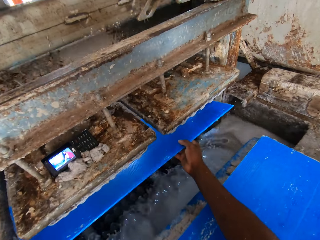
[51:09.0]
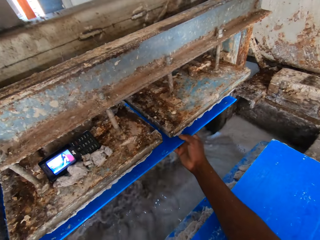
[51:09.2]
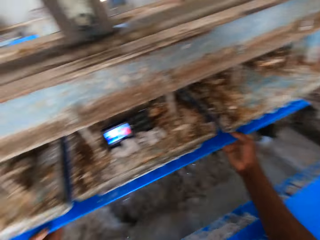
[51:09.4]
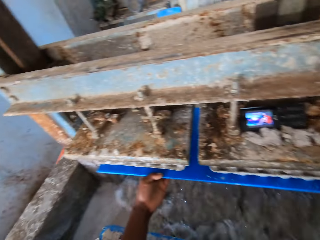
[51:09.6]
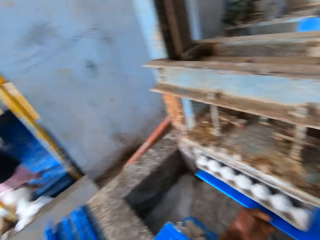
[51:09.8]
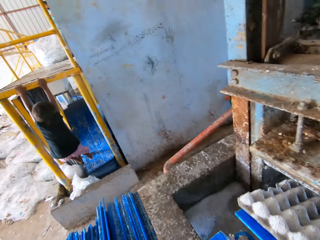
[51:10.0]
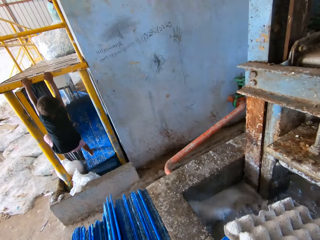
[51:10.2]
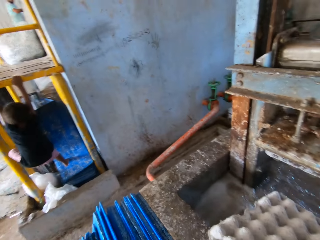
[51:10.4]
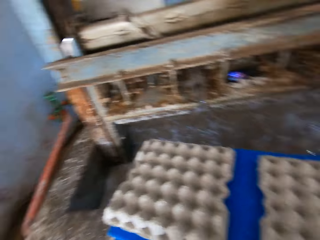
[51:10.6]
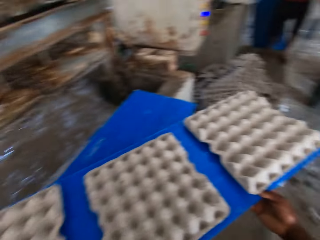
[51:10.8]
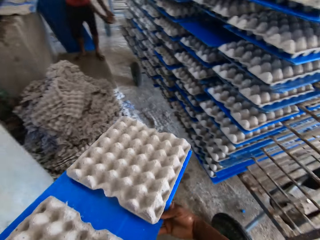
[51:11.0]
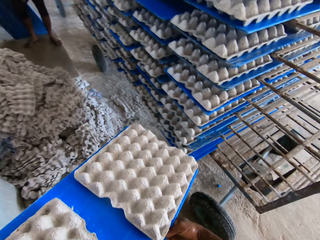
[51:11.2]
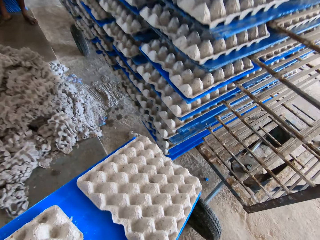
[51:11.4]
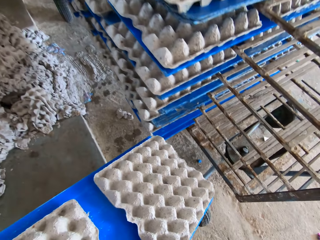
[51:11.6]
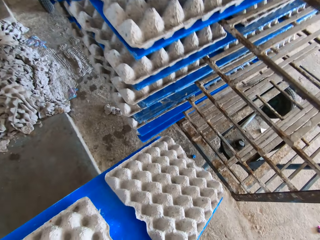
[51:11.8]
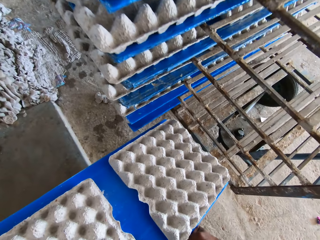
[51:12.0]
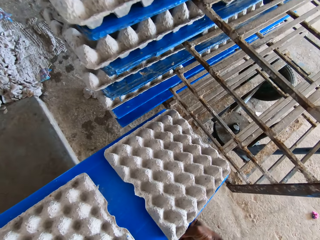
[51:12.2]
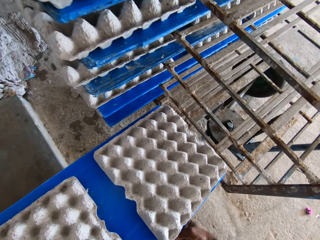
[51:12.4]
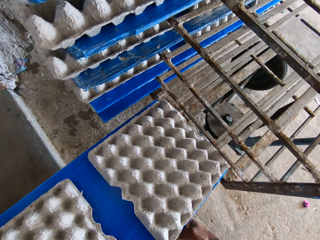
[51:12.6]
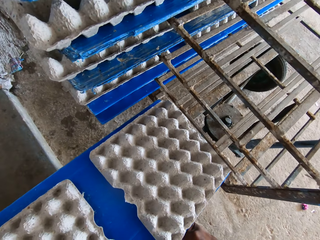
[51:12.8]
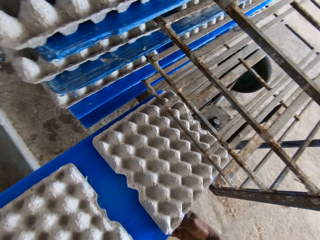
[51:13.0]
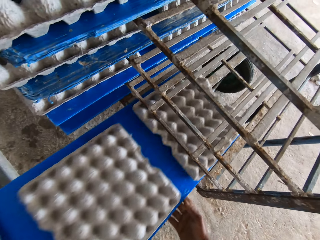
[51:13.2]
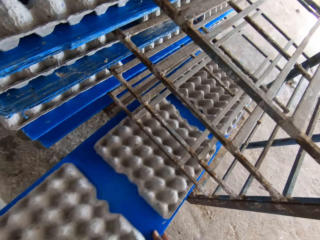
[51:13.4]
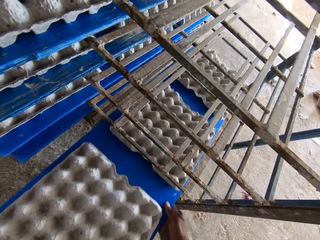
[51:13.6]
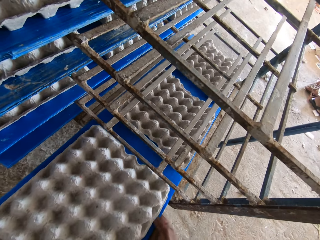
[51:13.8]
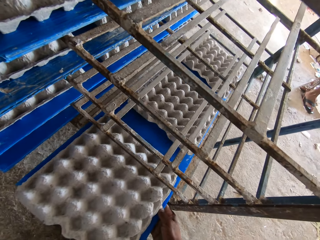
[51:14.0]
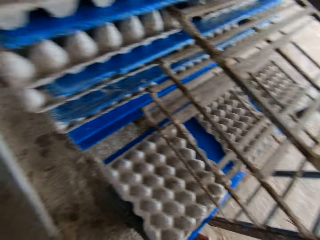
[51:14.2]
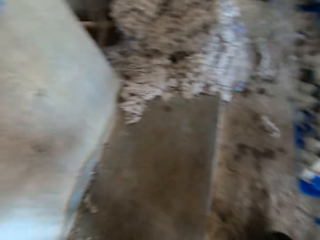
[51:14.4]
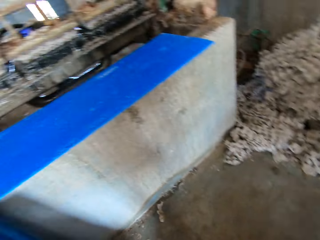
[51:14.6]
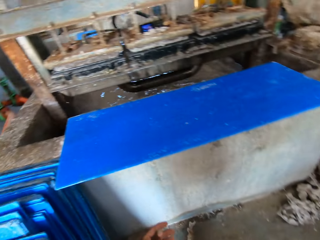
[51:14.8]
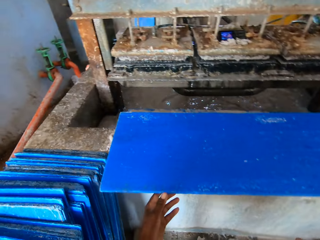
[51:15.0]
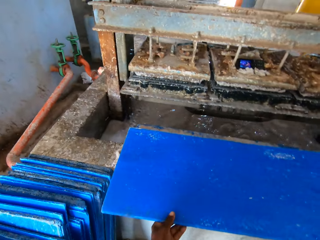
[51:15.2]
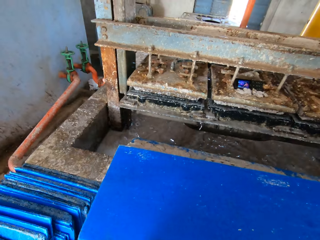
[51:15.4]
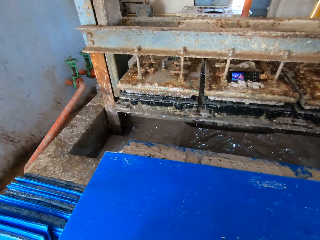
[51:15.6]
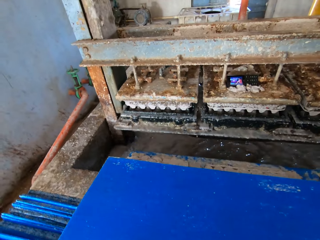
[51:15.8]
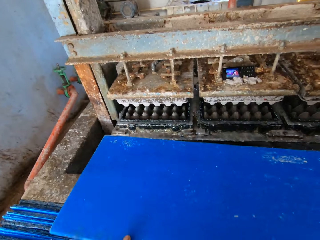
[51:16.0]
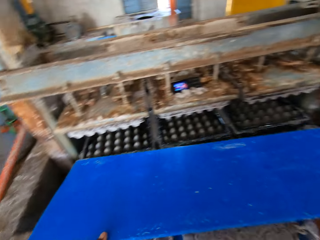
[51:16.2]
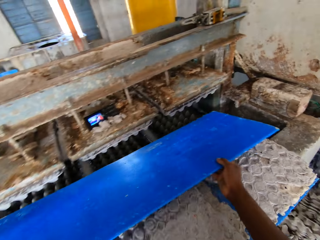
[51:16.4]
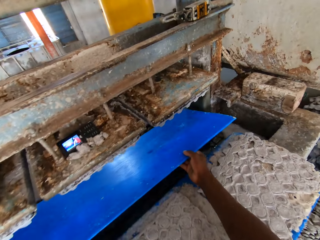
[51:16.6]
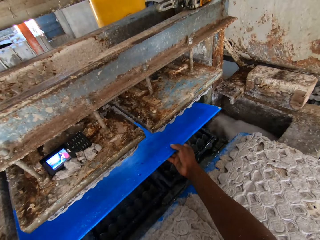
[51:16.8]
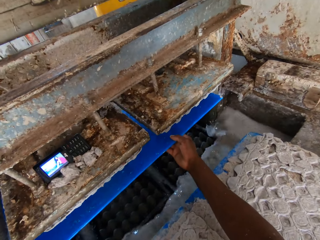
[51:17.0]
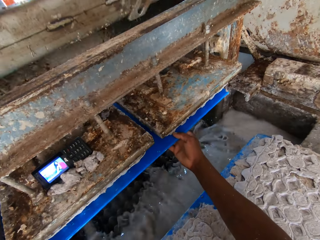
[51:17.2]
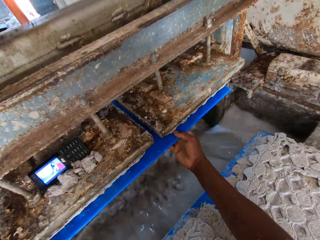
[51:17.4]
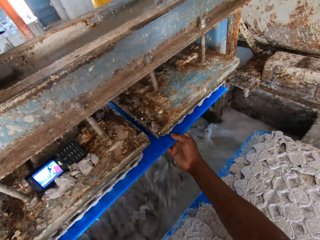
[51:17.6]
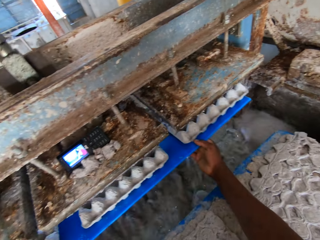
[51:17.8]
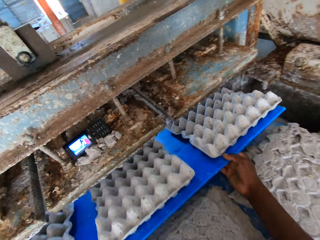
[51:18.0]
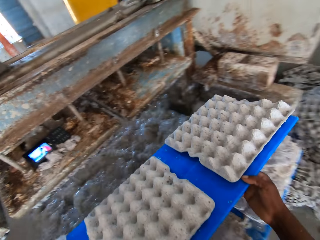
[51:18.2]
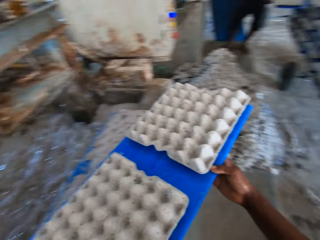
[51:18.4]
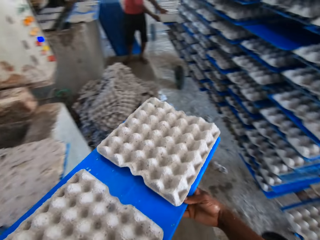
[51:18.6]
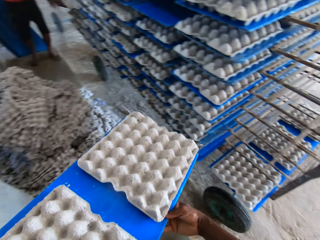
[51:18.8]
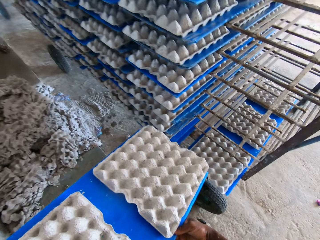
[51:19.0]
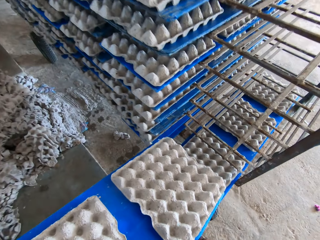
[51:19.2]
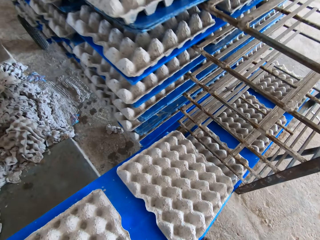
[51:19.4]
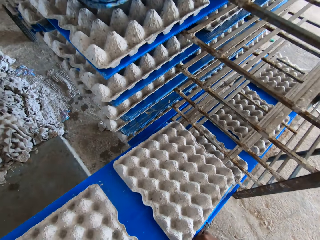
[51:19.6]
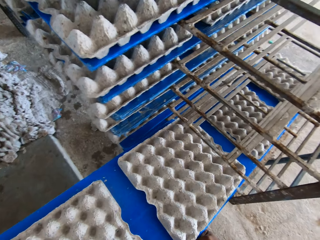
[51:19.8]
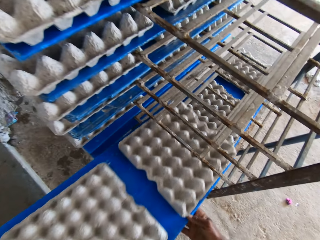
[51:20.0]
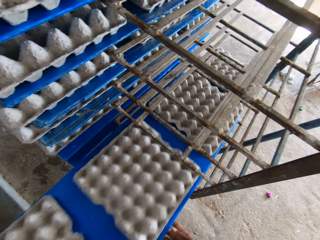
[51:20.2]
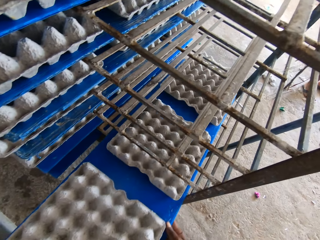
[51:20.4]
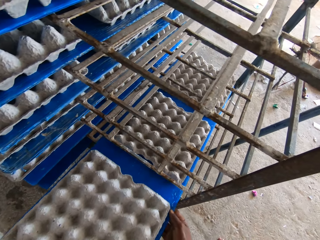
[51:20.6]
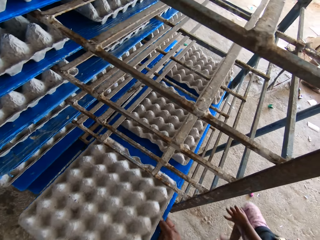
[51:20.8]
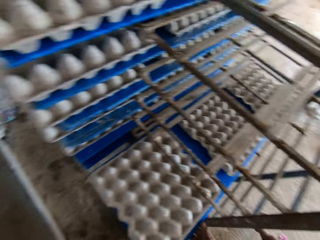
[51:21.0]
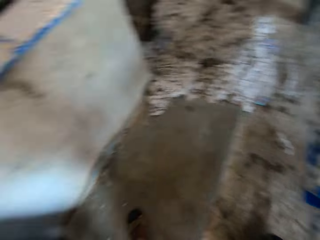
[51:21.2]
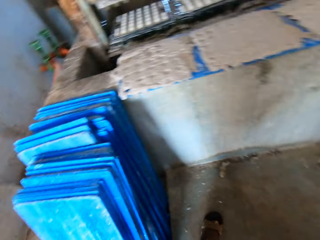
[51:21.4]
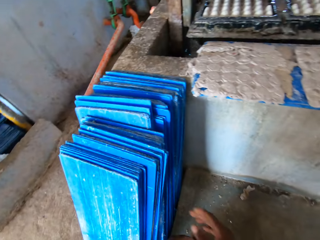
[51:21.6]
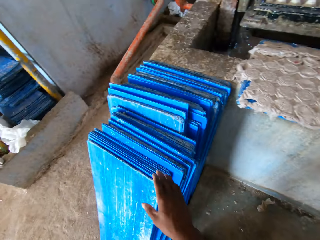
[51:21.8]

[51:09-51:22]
The camera wearer puts the wood board below the egg machine tray. They put the wood board on the shelf. They pick the wood board. They put the wood board below the egg machine tray. They put the wood board on the shelf.

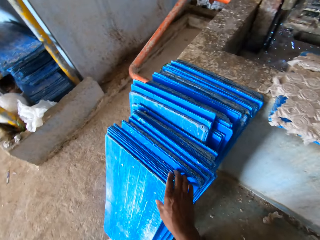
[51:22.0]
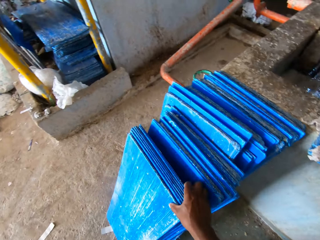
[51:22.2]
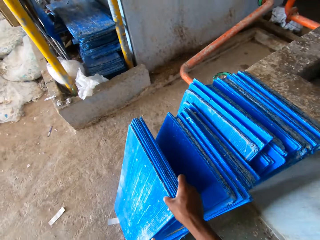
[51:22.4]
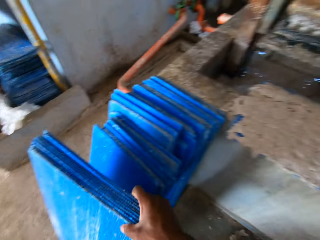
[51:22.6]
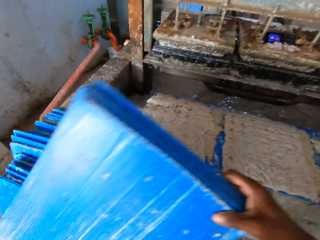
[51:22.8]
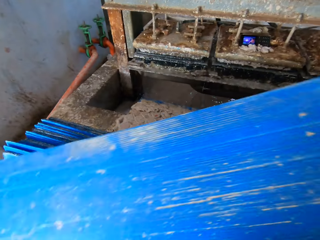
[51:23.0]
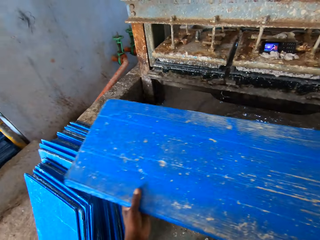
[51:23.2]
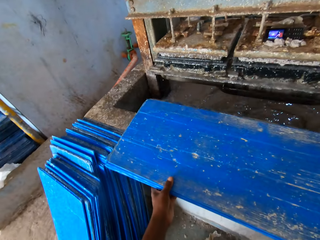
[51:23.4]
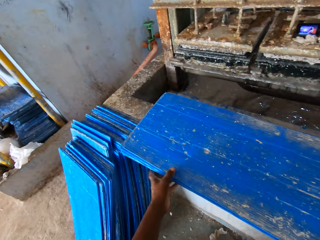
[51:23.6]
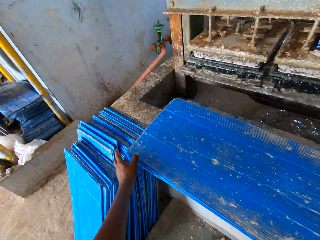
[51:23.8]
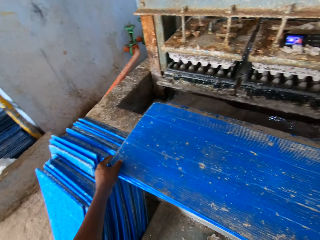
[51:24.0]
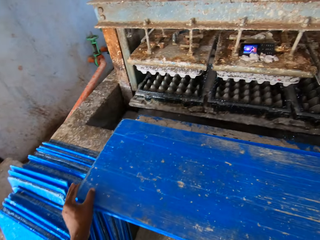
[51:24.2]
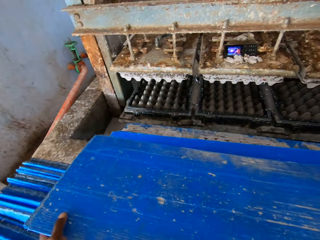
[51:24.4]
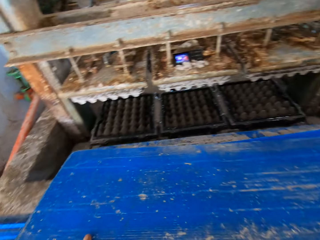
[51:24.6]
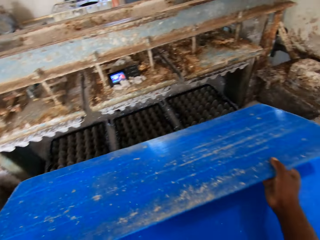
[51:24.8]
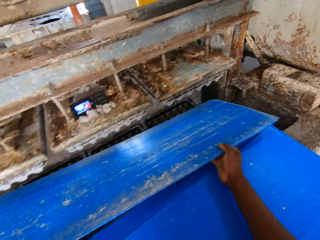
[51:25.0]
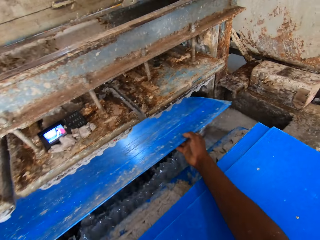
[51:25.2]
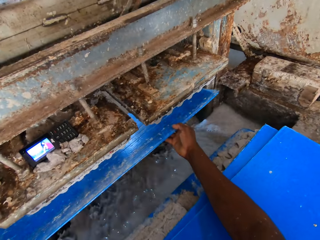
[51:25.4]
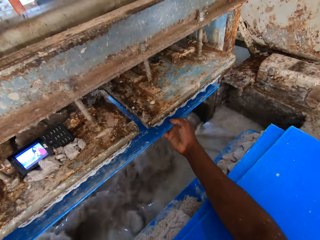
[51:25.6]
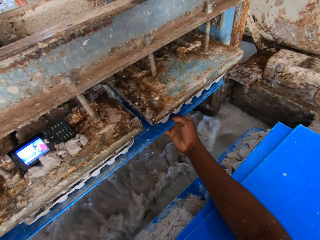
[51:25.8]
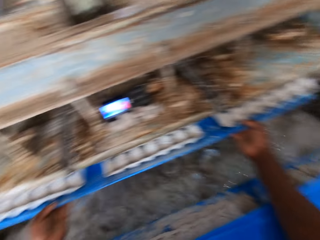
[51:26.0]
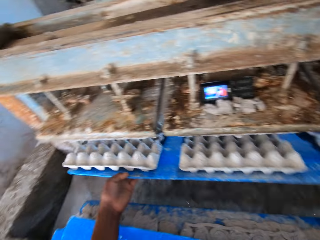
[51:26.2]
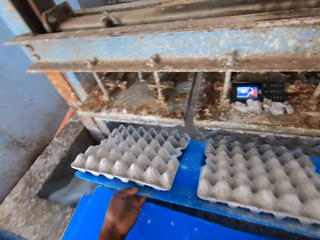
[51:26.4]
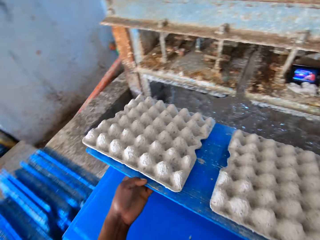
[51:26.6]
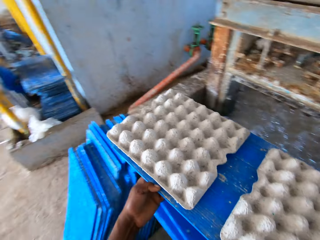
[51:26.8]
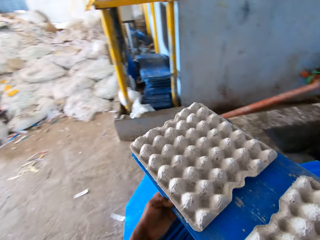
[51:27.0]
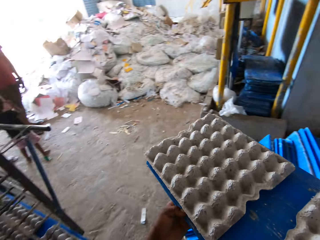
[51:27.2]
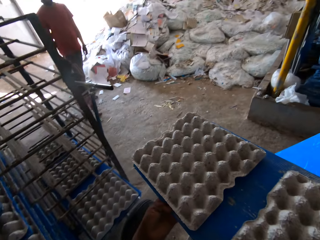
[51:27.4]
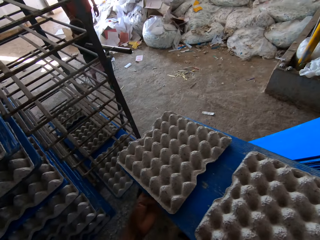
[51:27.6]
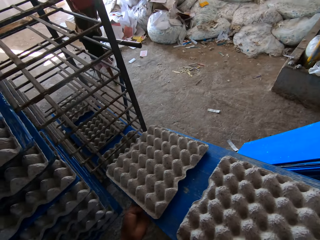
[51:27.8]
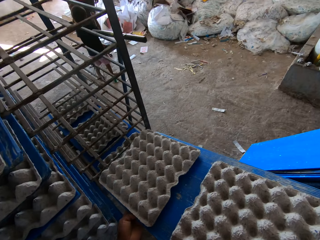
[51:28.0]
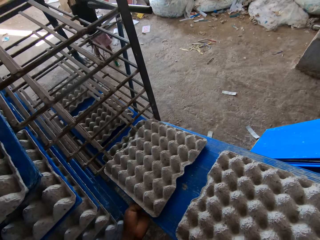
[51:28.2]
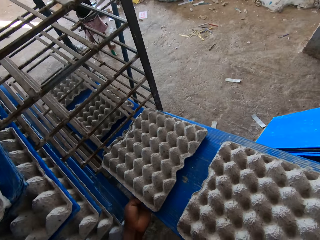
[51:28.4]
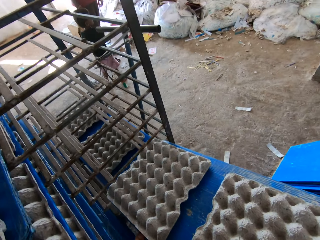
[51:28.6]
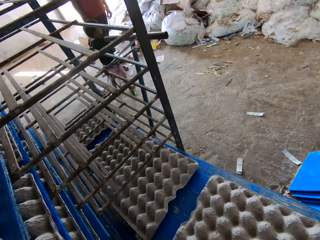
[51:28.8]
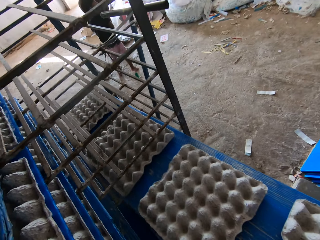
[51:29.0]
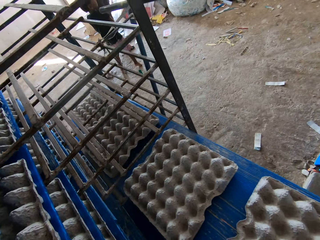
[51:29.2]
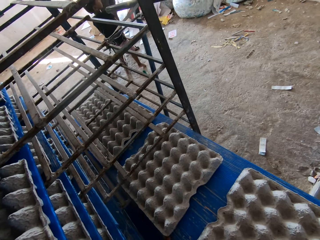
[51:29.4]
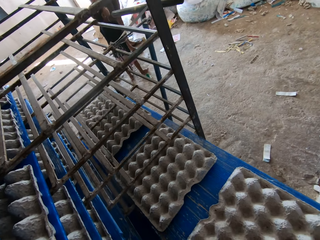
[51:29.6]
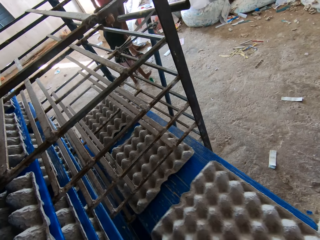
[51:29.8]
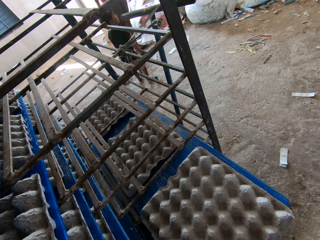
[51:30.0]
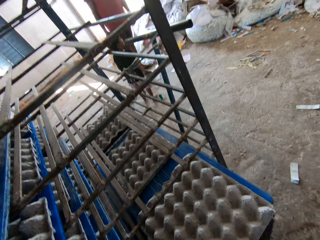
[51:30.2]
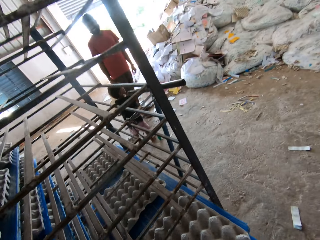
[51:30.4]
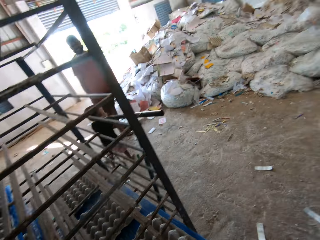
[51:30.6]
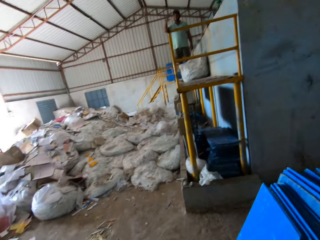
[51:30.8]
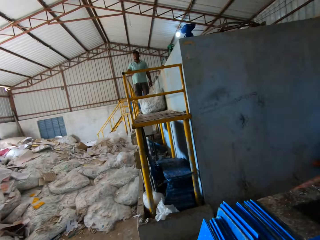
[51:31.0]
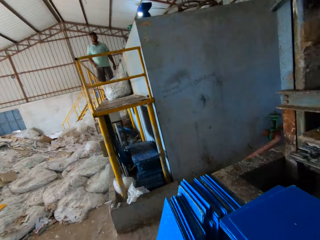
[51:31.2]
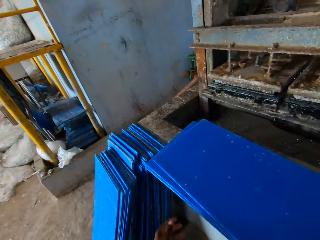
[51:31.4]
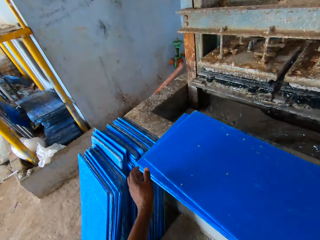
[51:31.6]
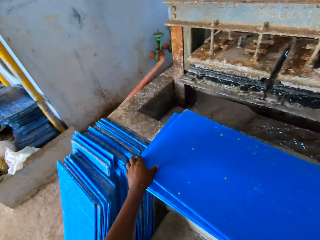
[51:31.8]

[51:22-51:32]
The camera wearer picks the wood board from the floor. They put the wood board on the wall. They pick the wood board. They put the wood board below the egg machine tray. They put the wood board on the shelf.
